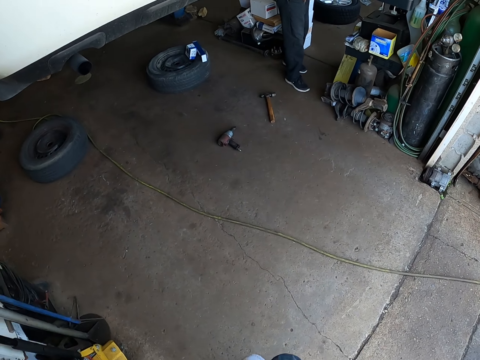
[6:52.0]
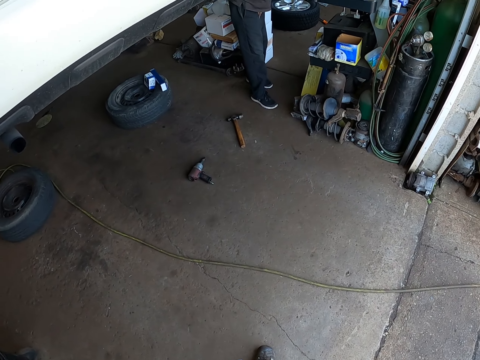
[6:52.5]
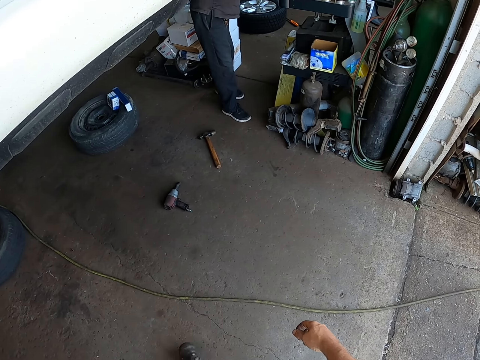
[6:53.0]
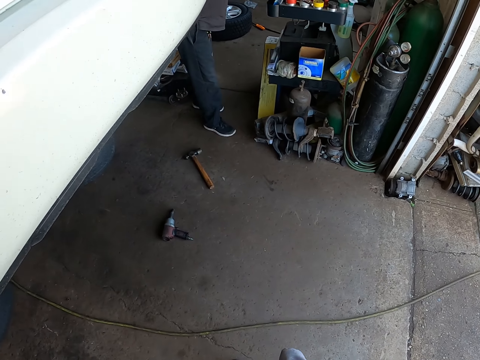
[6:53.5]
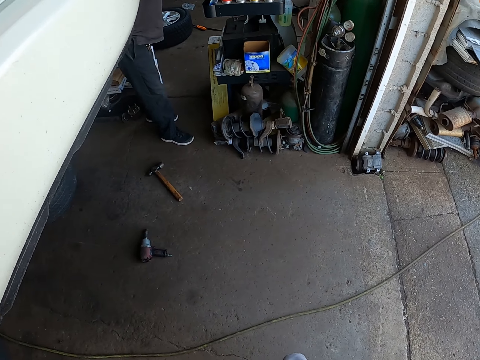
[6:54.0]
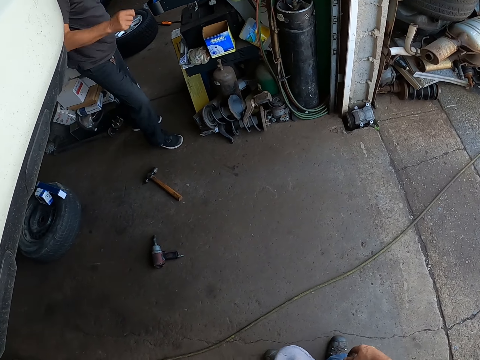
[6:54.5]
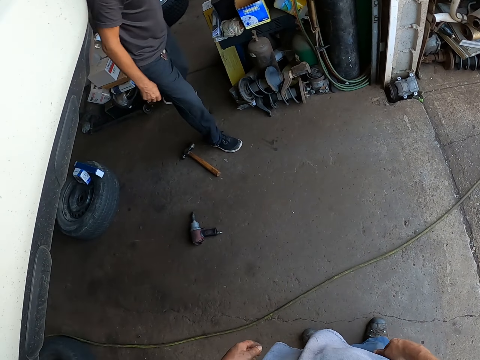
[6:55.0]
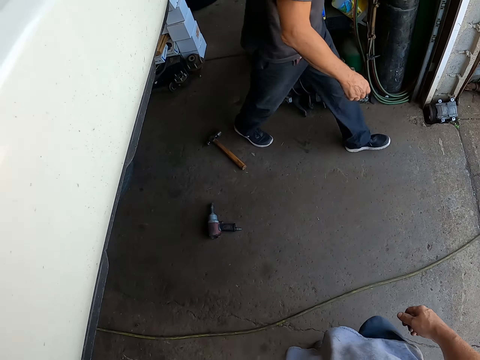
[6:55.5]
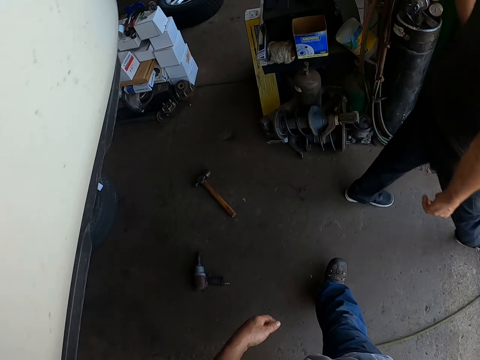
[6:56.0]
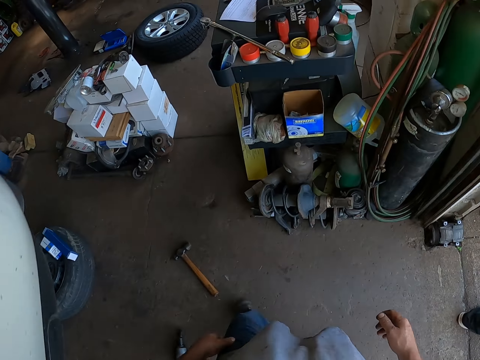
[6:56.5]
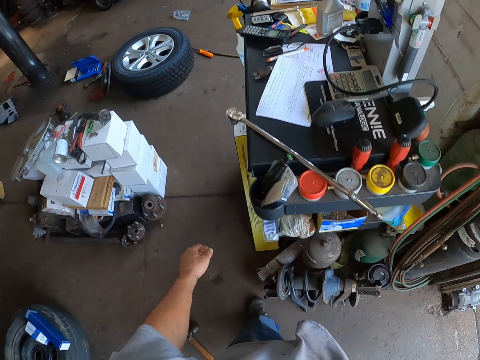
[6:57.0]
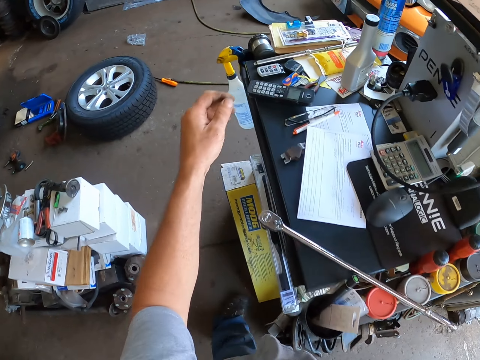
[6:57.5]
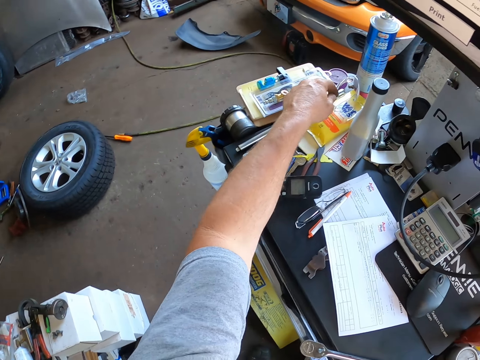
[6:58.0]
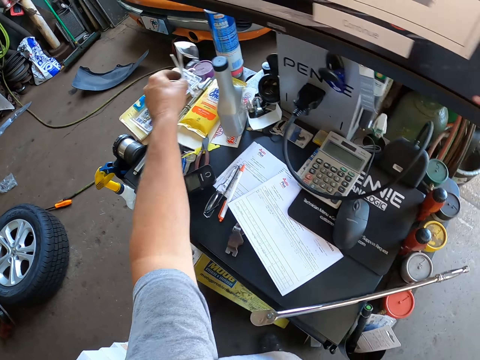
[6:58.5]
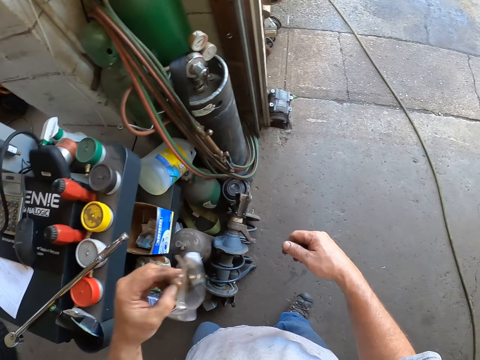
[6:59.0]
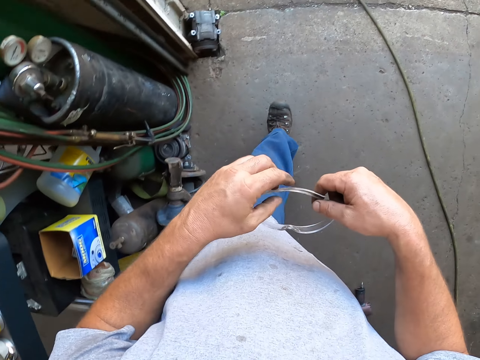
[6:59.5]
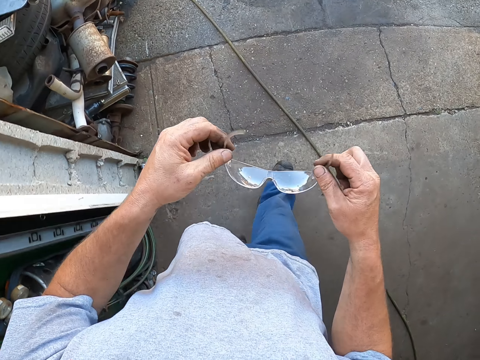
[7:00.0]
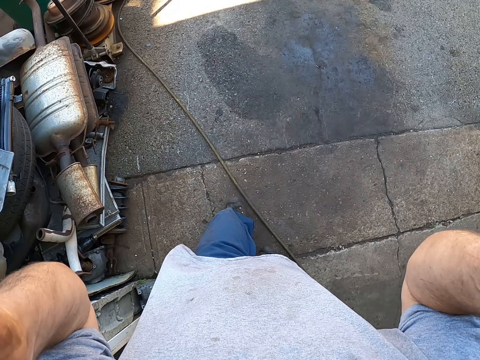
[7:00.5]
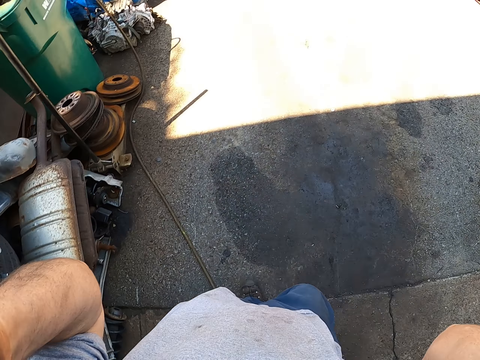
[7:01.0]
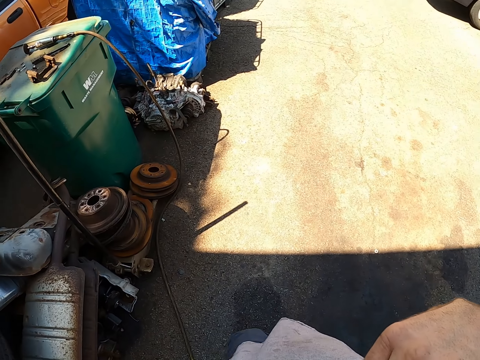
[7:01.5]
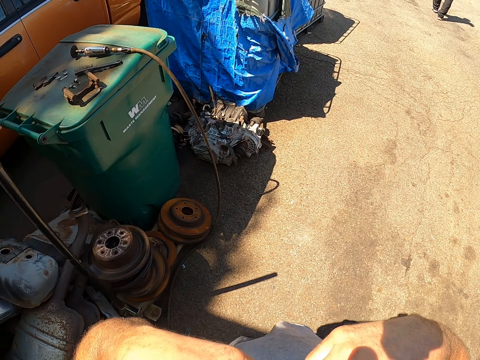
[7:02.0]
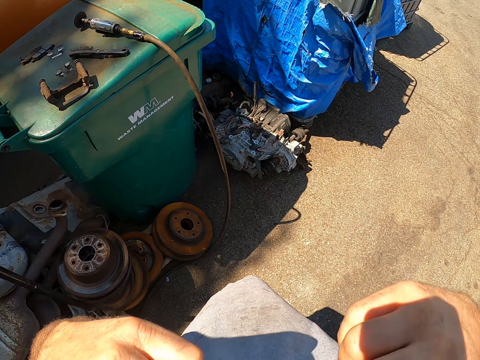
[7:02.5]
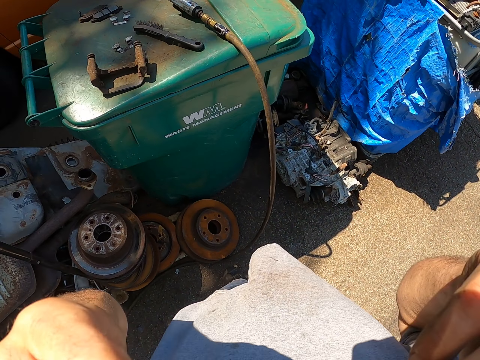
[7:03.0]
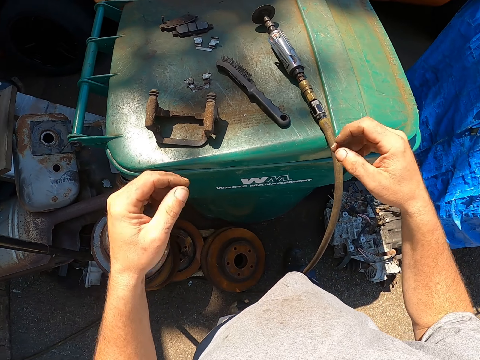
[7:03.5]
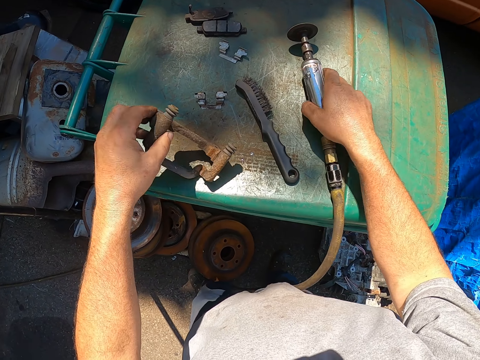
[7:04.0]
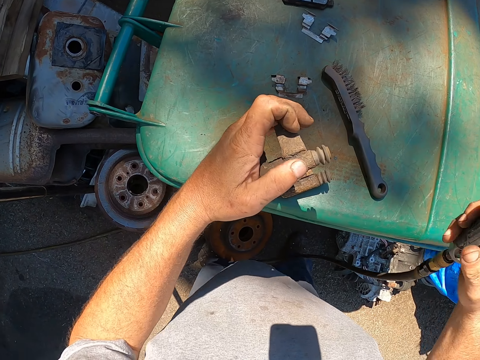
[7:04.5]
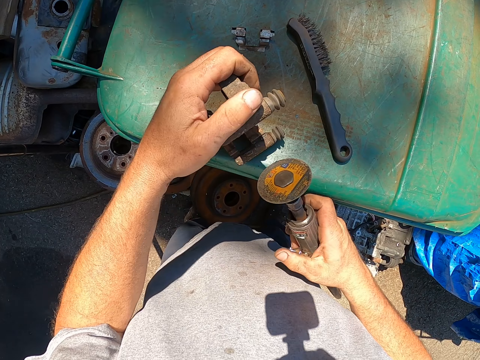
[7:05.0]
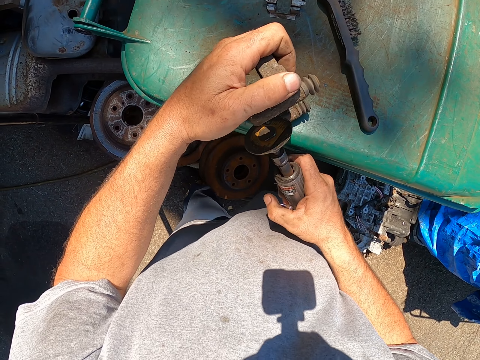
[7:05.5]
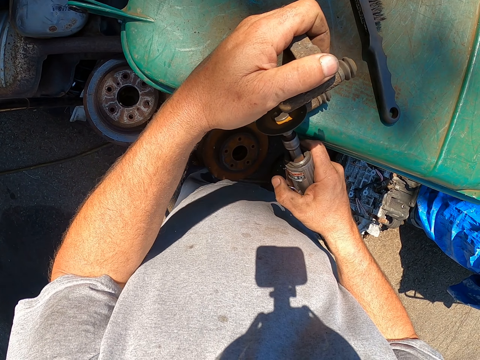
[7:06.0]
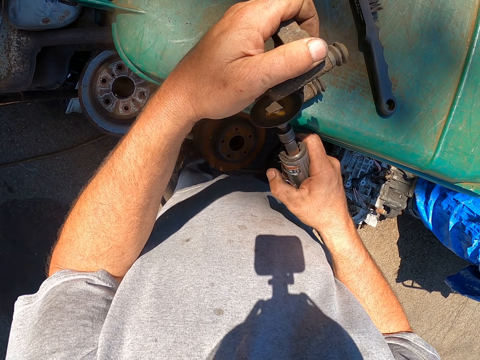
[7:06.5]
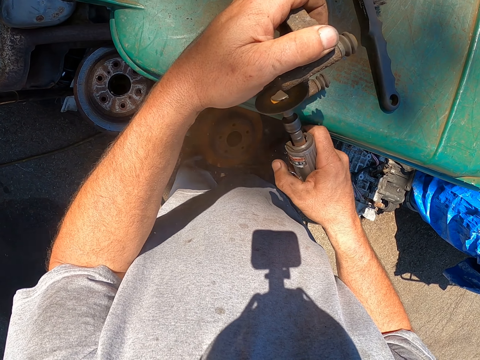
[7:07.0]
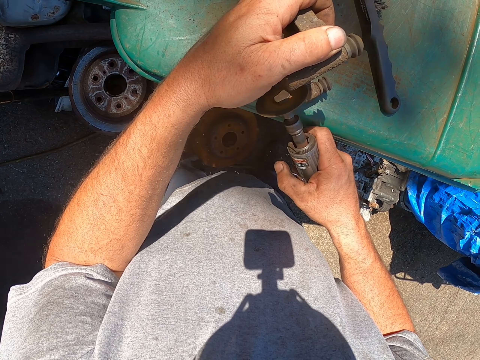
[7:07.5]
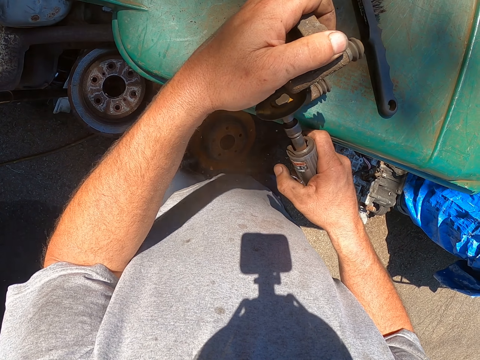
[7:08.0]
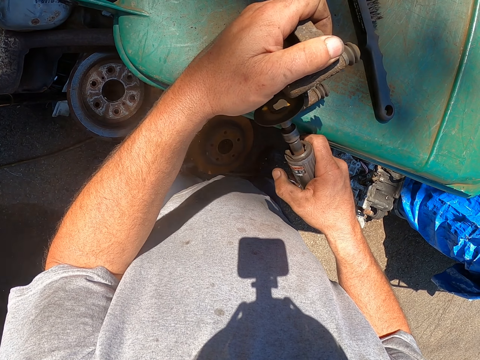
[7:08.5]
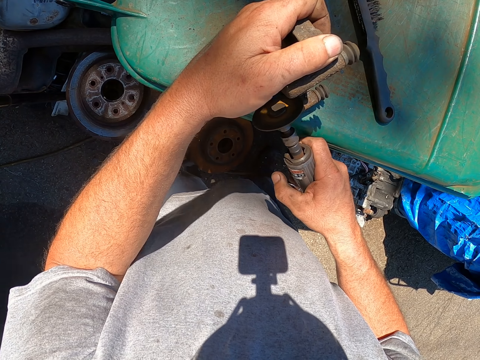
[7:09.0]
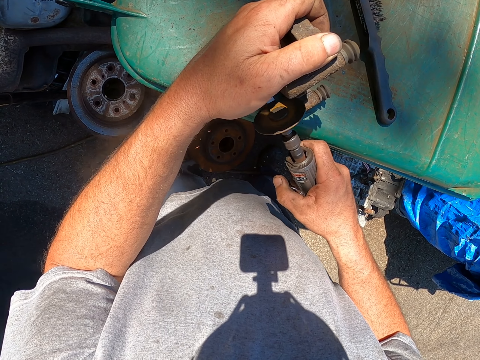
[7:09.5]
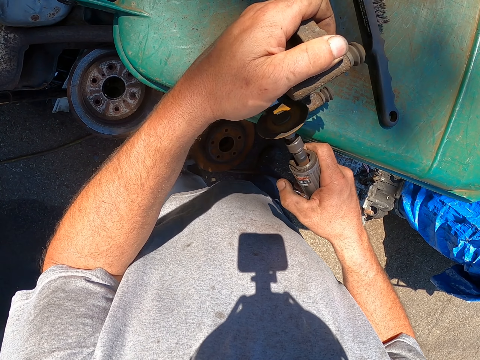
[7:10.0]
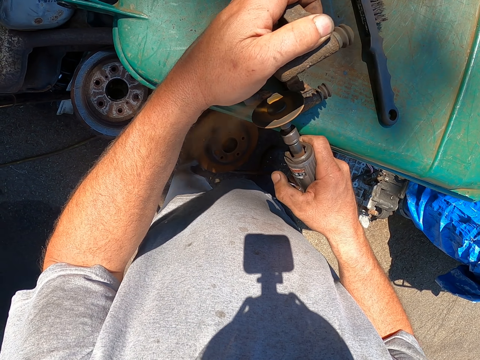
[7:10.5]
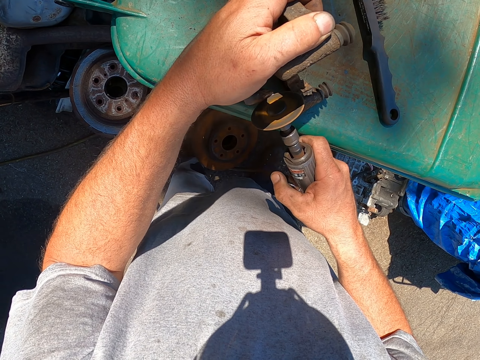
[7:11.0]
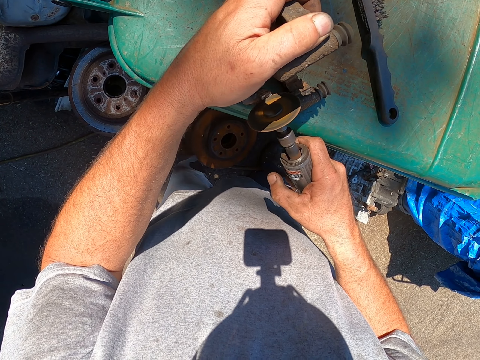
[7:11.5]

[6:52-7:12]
A person walks in the garage. The camera wearer walks in the garage. They pick up the glasses. They walk outside. They put on the glasses. They walk in the garage. They pick up a metal. They pick up the electric metal polisher from the bin. They remove rust from the metal with the electric metal polisher.

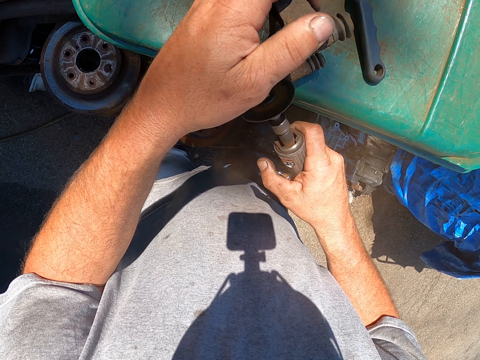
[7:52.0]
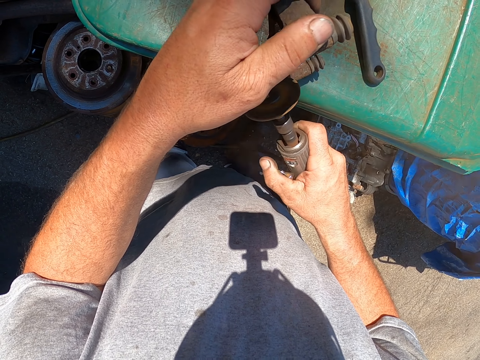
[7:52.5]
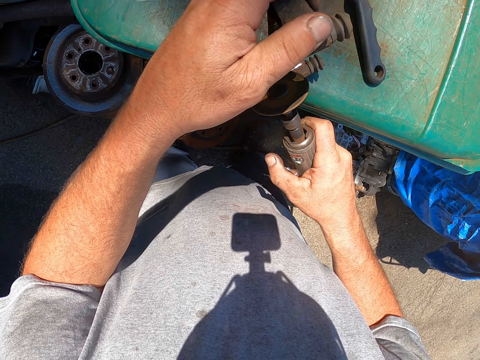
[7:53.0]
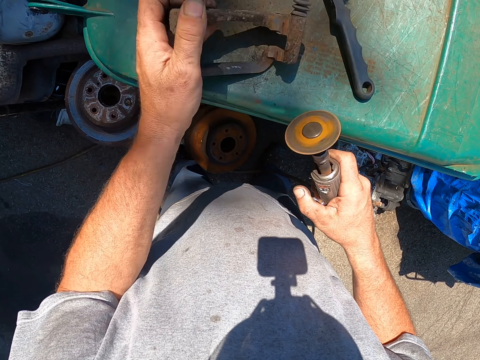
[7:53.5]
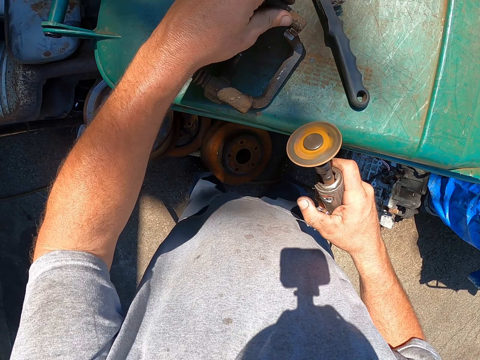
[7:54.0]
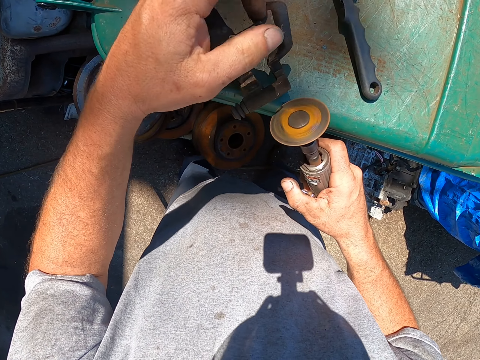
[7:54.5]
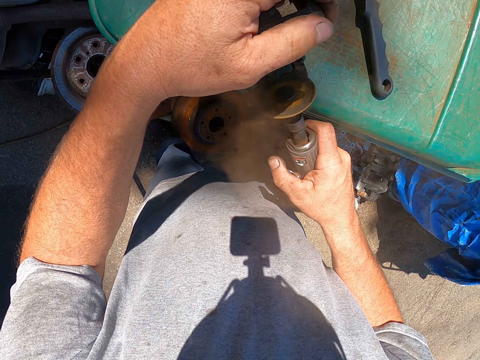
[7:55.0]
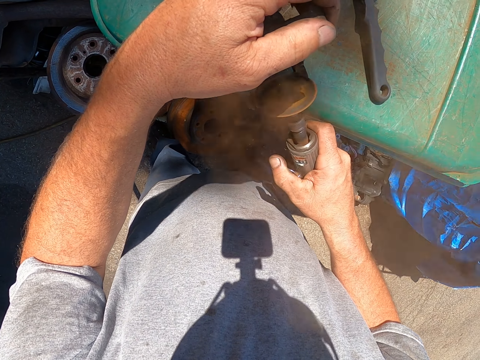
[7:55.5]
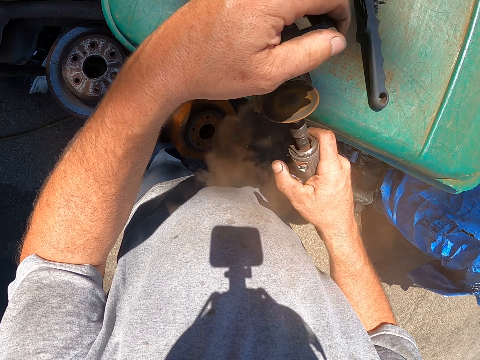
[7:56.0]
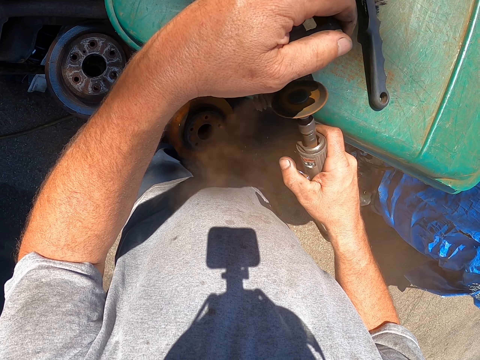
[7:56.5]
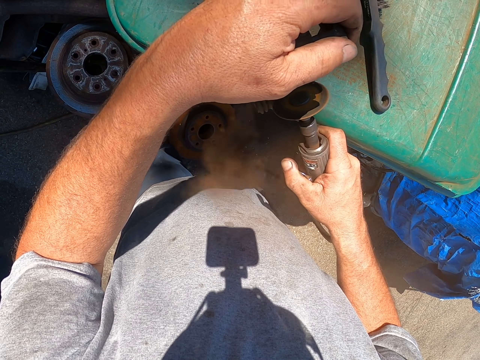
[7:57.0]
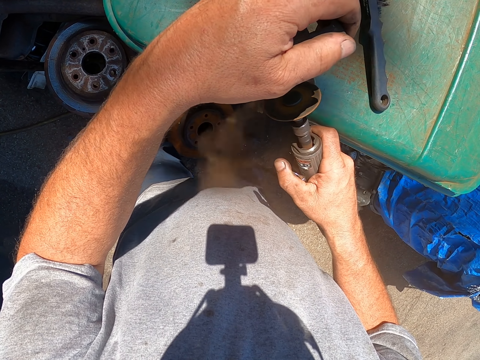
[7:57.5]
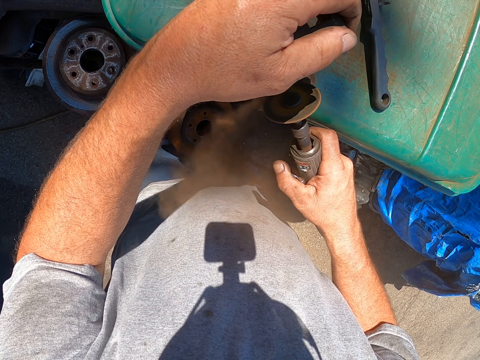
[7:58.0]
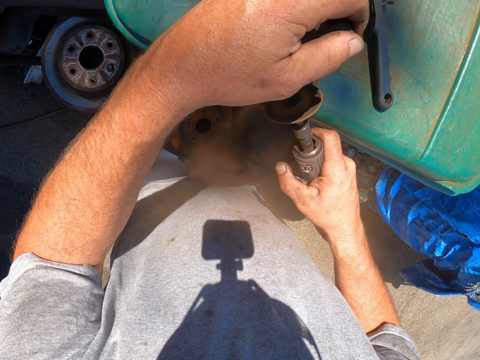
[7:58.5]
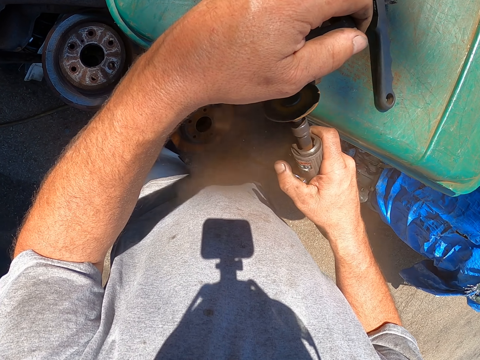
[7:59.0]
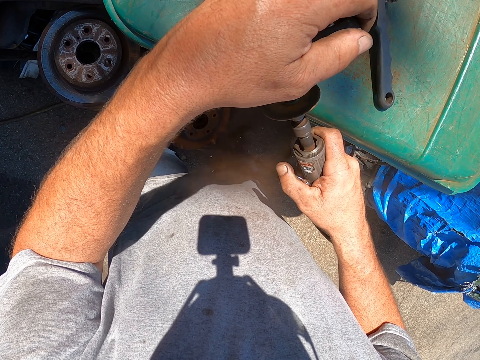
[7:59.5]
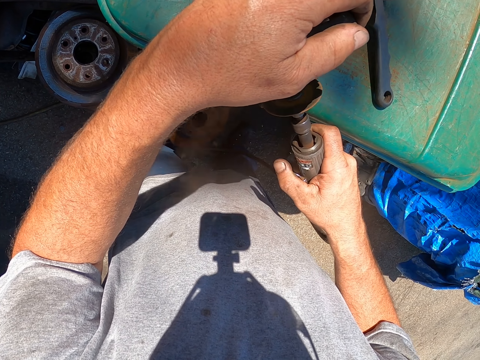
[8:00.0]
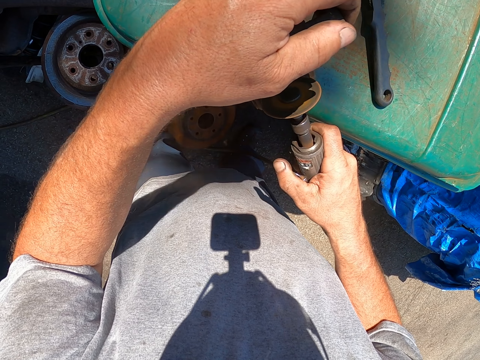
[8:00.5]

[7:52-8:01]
The camera wearer turns around the metal. They polish the metal with the electric metal polisher.
